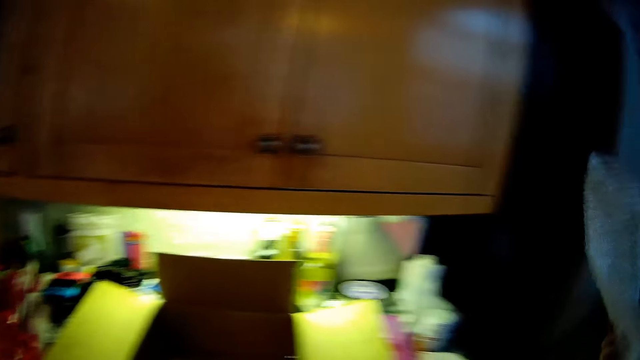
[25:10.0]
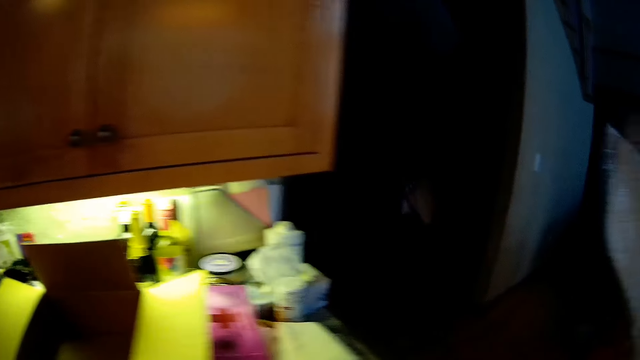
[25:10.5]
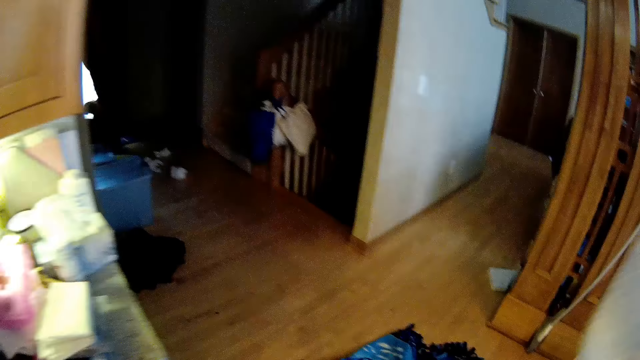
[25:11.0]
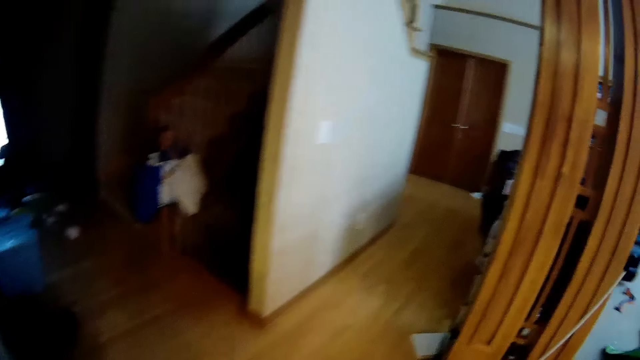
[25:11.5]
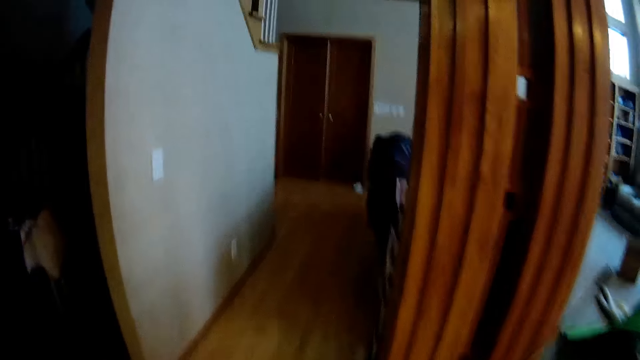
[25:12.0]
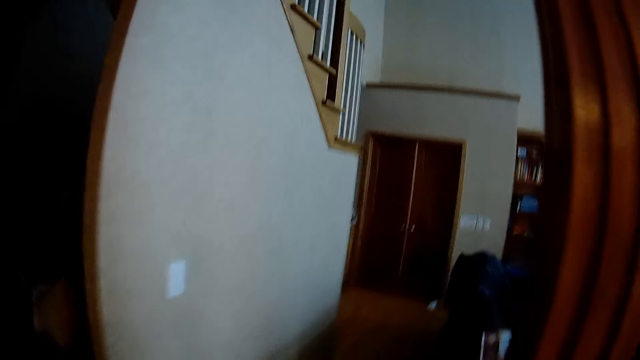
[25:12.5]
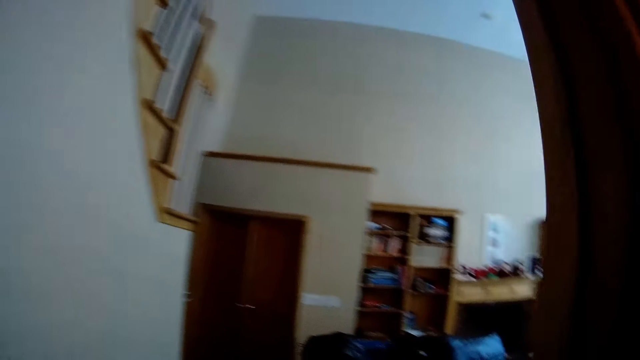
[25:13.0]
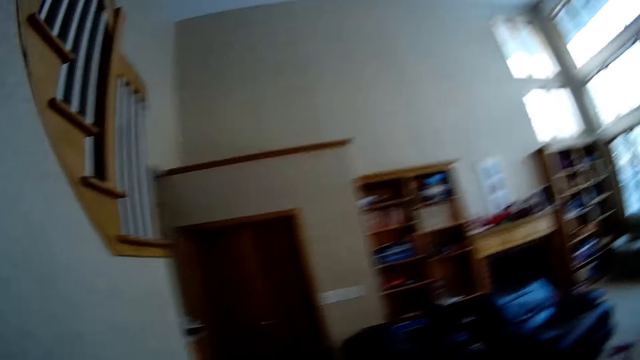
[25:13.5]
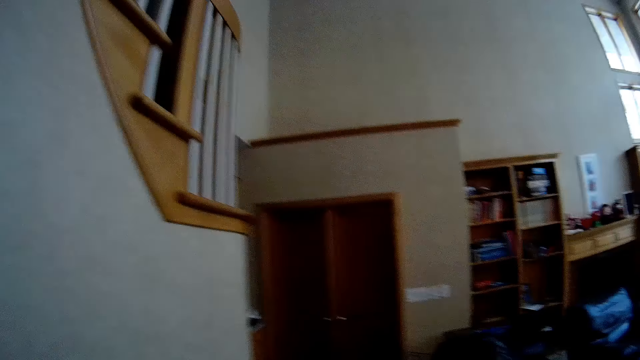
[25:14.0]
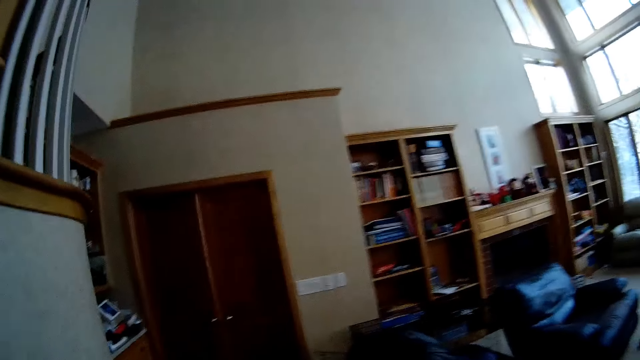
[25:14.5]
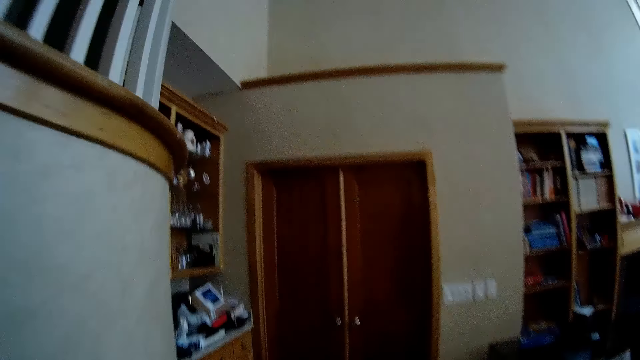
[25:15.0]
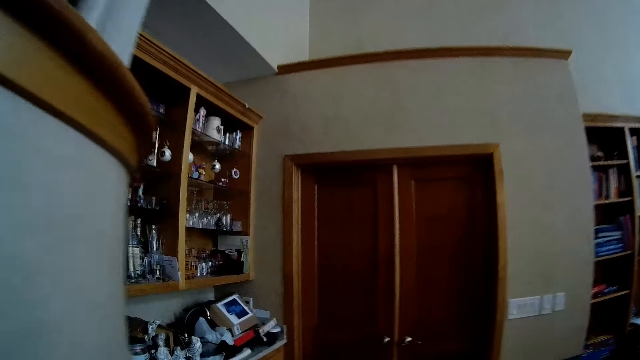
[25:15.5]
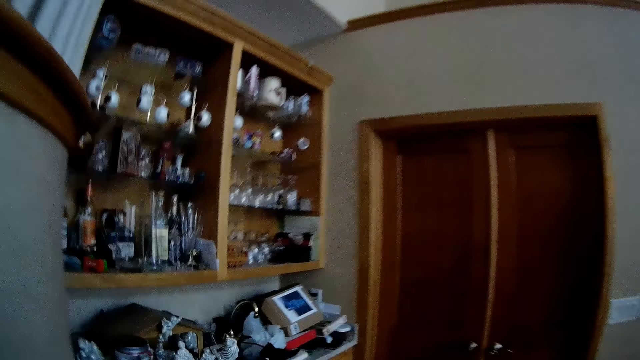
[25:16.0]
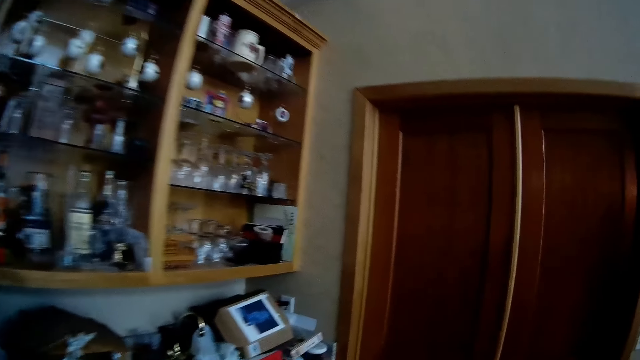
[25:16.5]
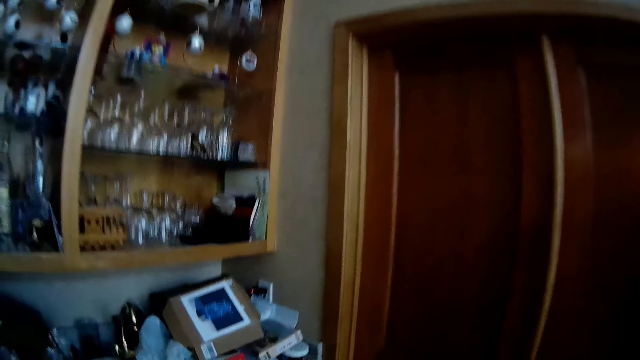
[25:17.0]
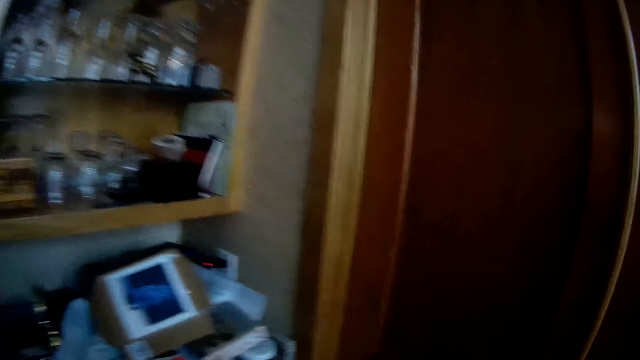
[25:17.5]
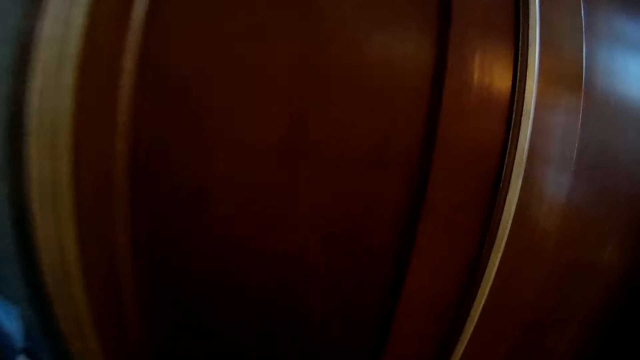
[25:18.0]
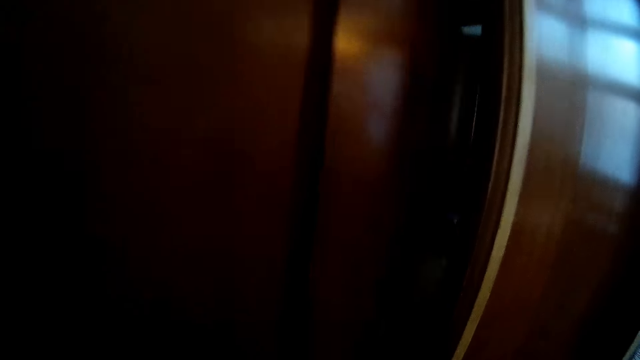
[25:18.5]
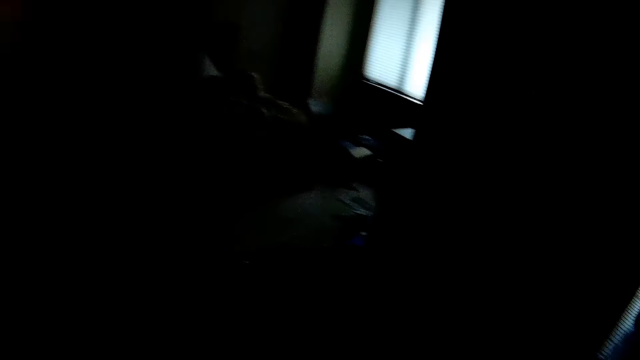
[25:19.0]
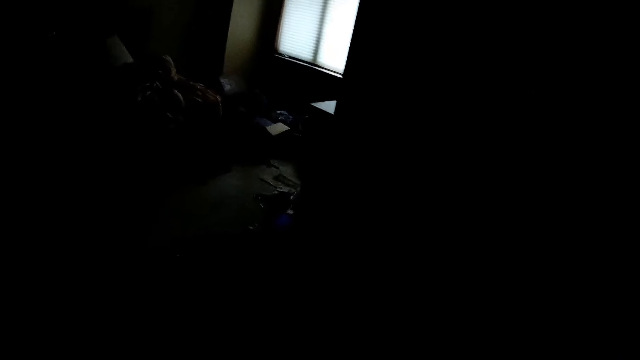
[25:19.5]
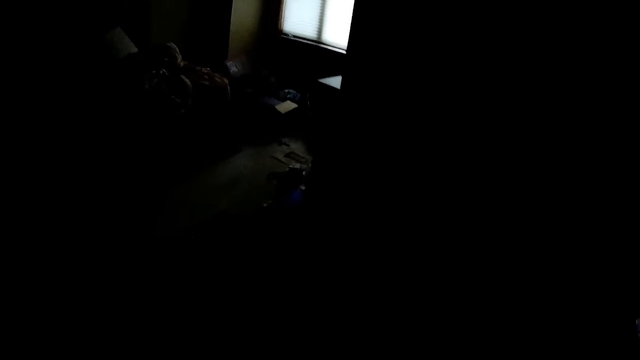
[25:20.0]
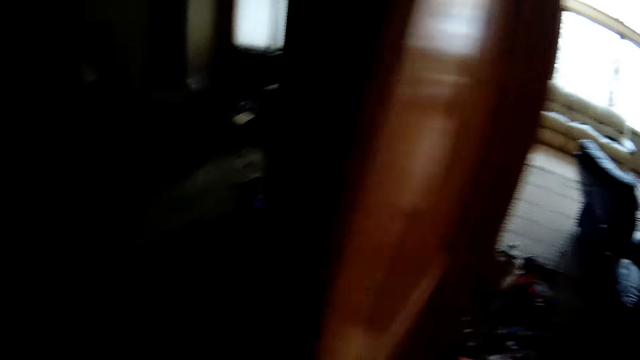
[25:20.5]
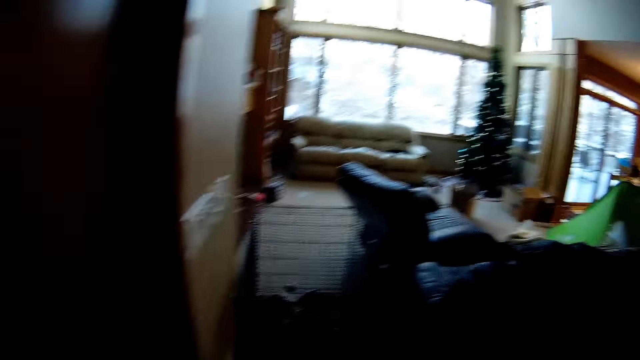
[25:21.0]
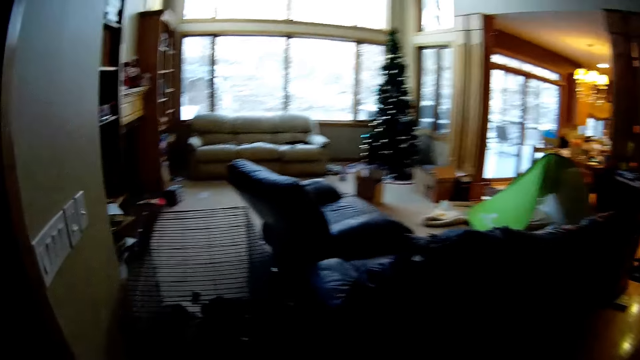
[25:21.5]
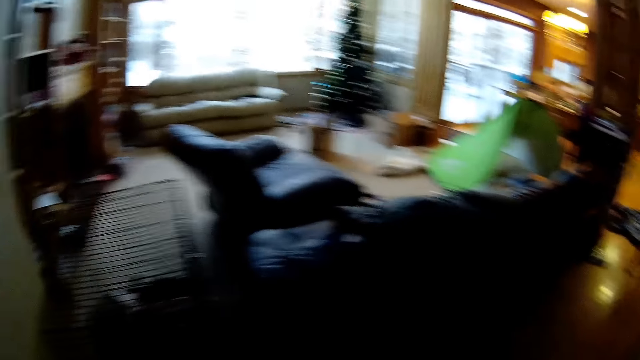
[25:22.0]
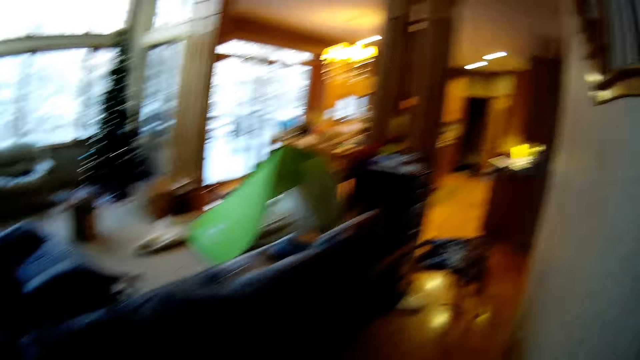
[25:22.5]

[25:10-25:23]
The camera wearer opens the door.

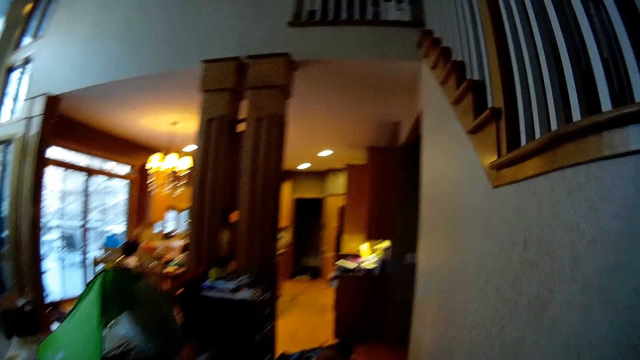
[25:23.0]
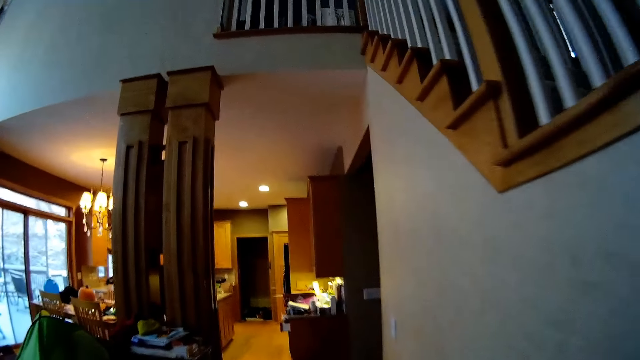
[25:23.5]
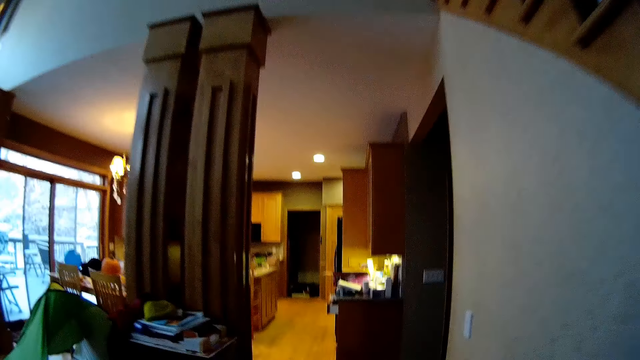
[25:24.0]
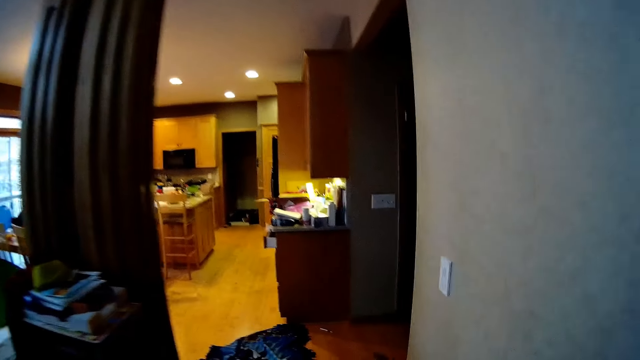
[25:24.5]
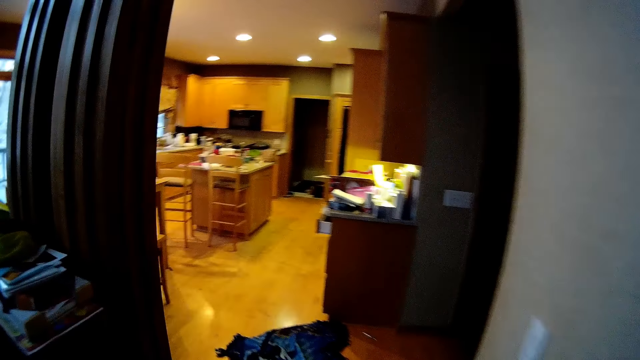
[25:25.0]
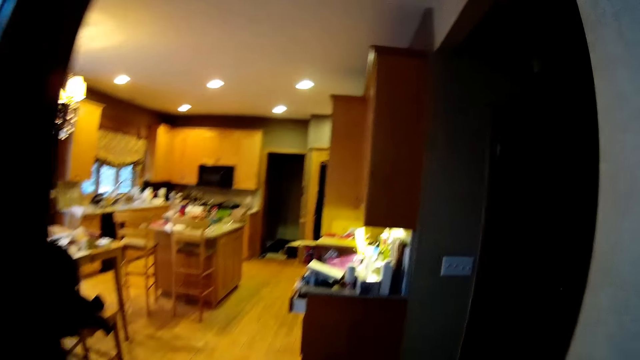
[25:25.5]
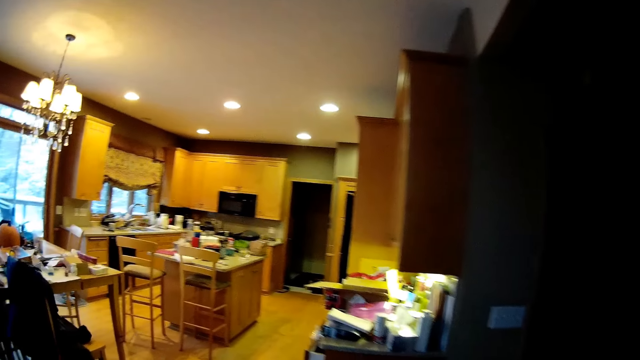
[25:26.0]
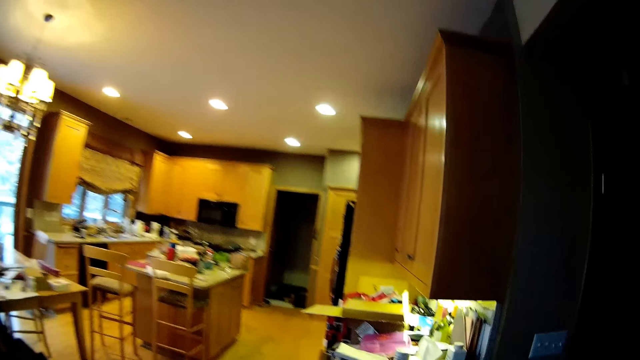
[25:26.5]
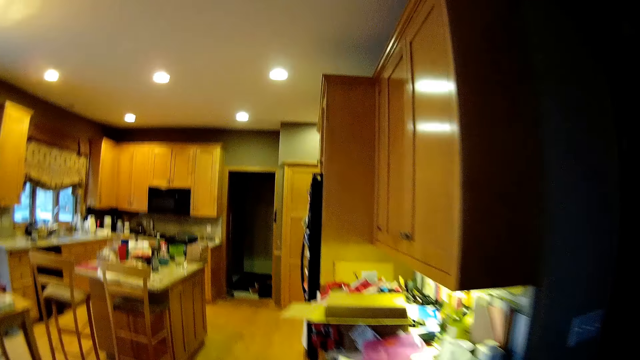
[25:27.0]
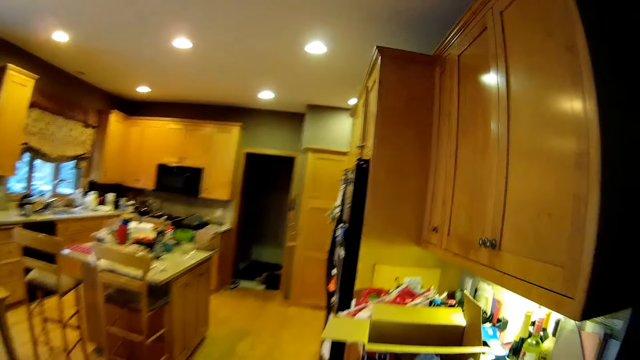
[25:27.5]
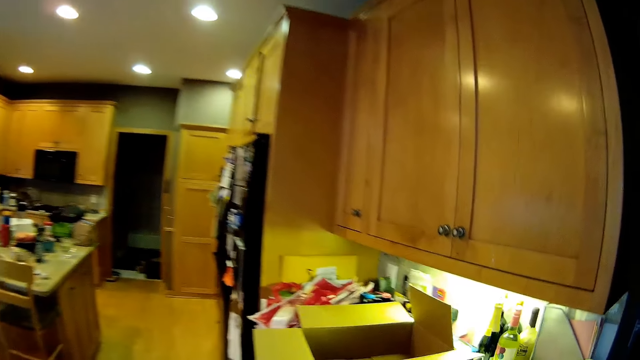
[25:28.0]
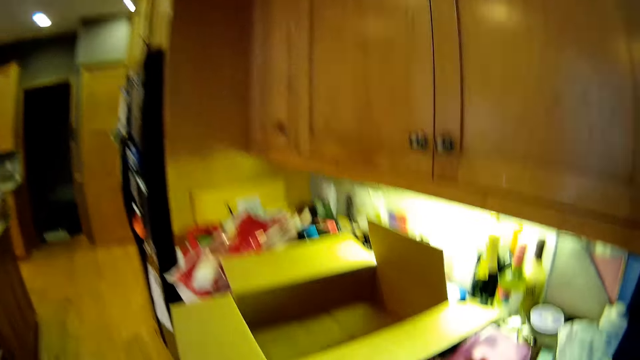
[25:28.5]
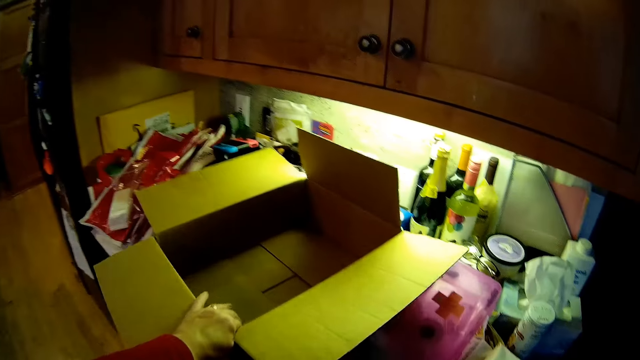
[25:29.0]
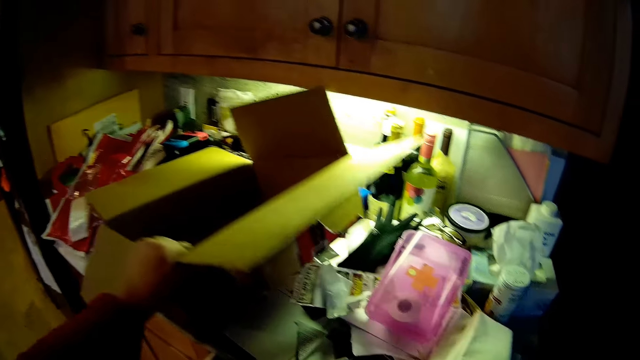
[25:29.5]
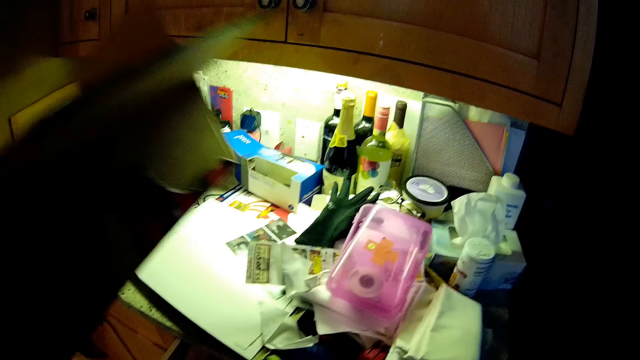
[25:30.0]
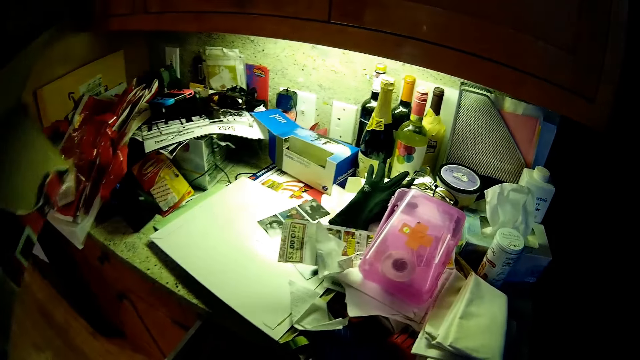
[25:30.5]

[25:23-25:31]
The camera wearer grabs the box.
